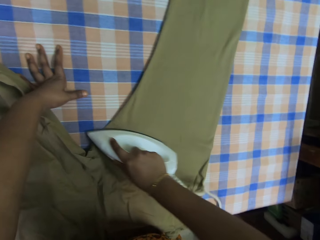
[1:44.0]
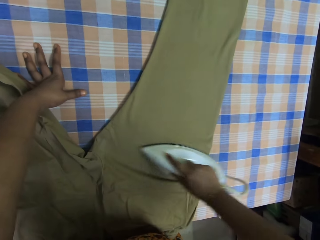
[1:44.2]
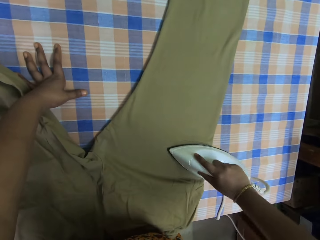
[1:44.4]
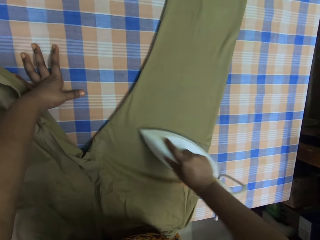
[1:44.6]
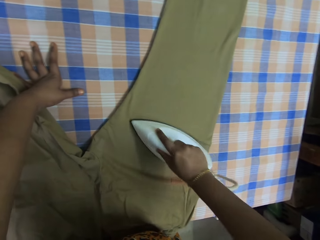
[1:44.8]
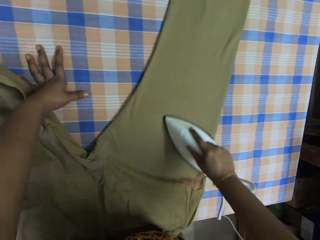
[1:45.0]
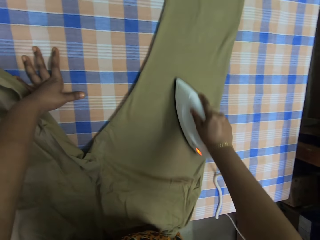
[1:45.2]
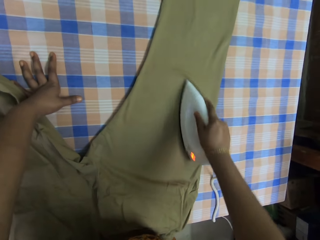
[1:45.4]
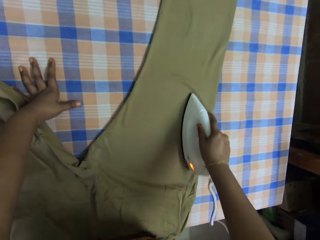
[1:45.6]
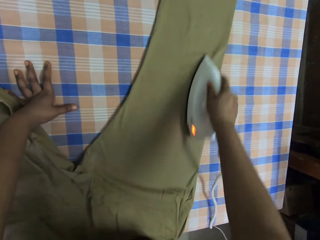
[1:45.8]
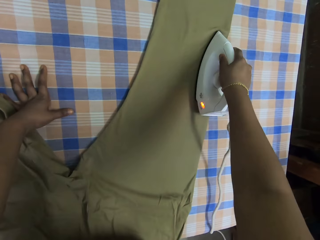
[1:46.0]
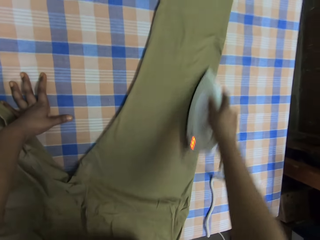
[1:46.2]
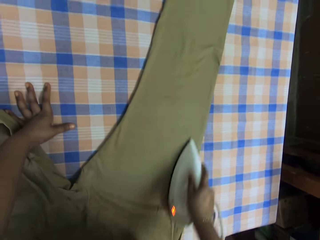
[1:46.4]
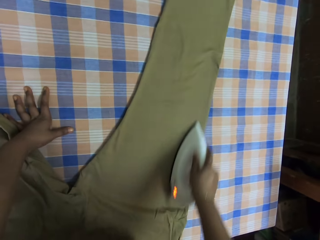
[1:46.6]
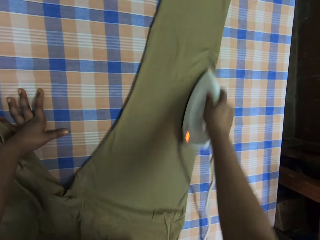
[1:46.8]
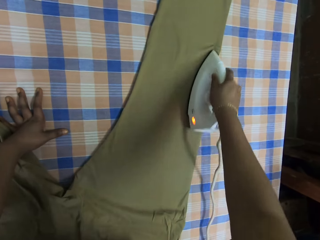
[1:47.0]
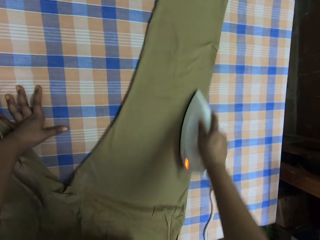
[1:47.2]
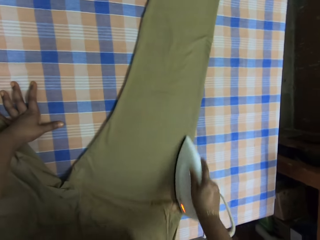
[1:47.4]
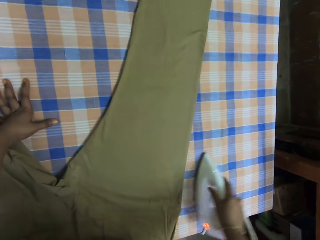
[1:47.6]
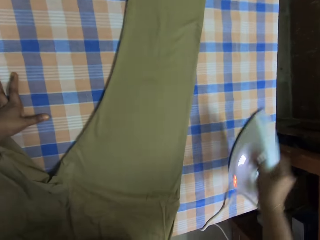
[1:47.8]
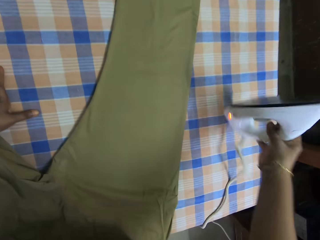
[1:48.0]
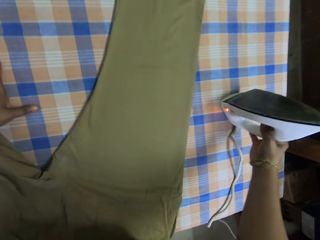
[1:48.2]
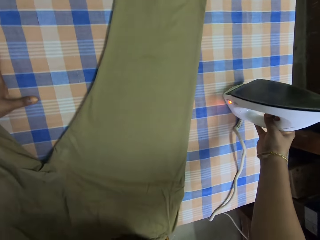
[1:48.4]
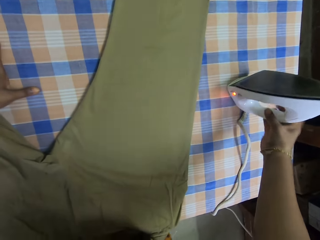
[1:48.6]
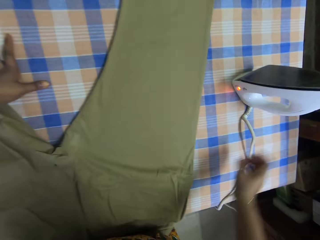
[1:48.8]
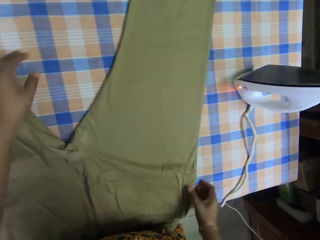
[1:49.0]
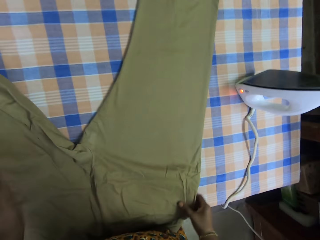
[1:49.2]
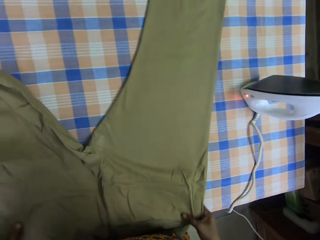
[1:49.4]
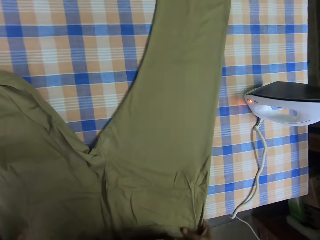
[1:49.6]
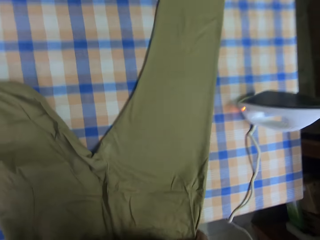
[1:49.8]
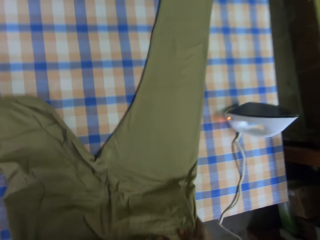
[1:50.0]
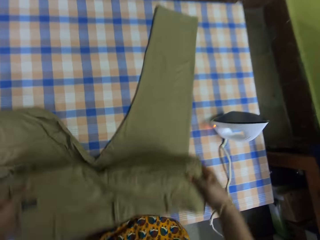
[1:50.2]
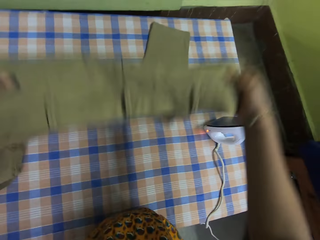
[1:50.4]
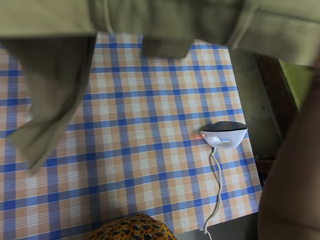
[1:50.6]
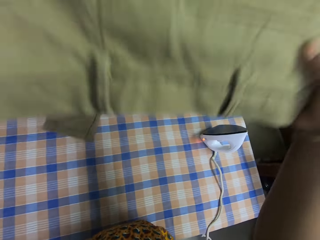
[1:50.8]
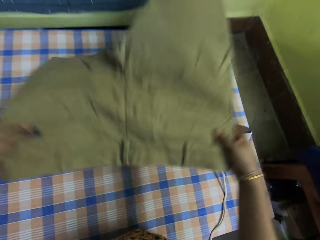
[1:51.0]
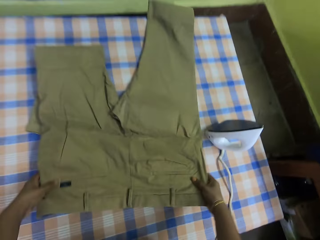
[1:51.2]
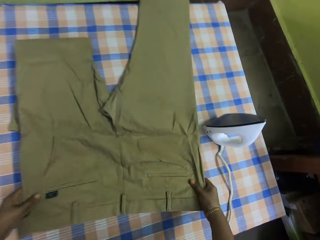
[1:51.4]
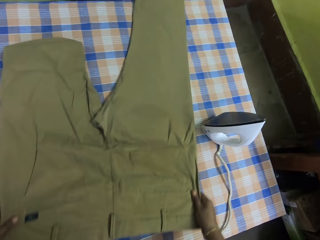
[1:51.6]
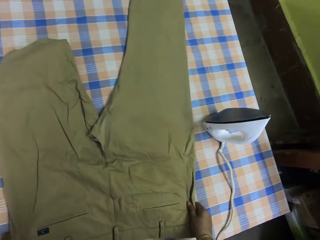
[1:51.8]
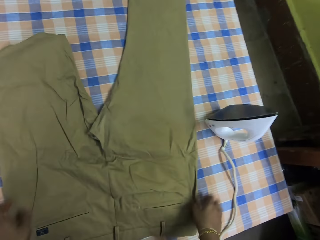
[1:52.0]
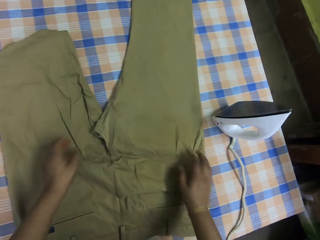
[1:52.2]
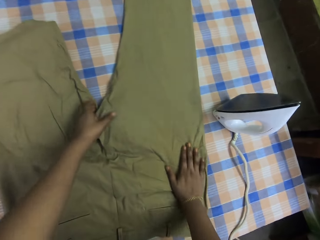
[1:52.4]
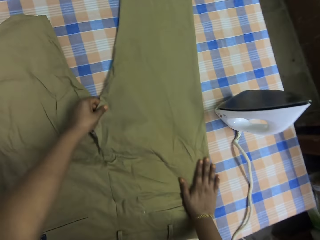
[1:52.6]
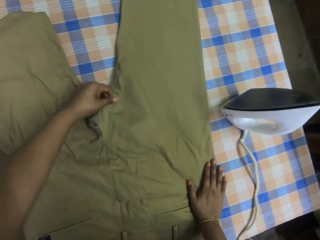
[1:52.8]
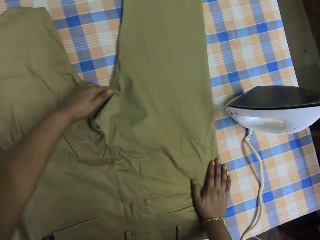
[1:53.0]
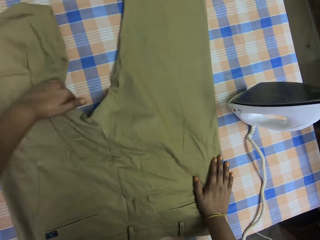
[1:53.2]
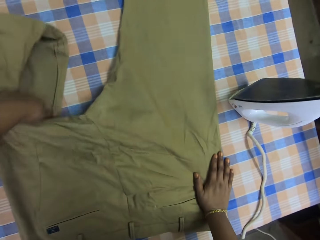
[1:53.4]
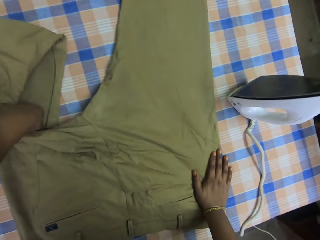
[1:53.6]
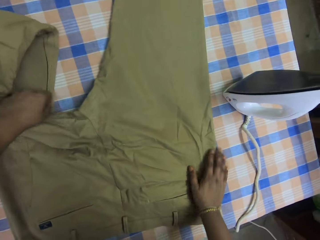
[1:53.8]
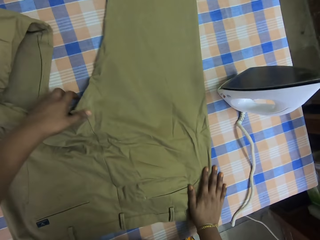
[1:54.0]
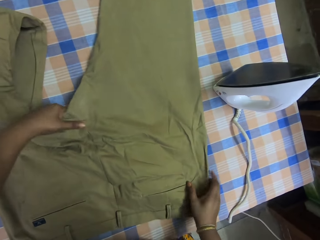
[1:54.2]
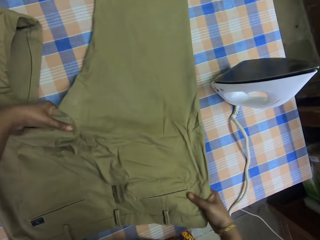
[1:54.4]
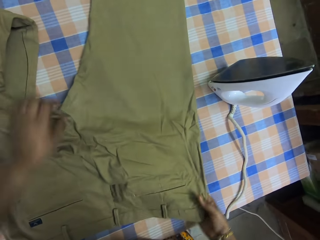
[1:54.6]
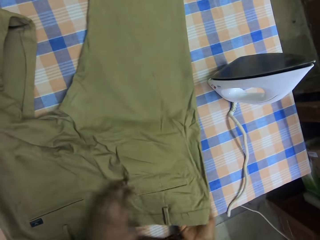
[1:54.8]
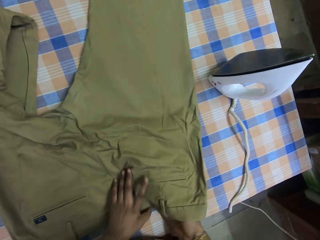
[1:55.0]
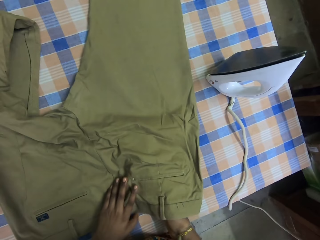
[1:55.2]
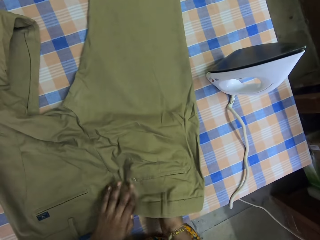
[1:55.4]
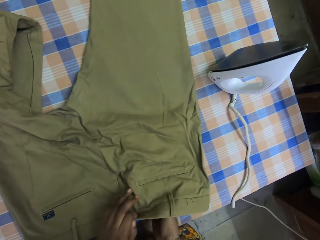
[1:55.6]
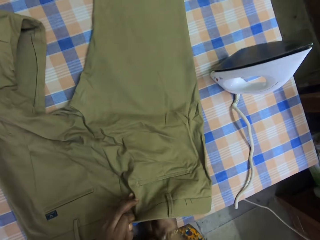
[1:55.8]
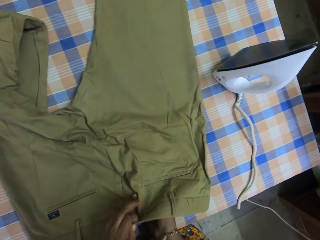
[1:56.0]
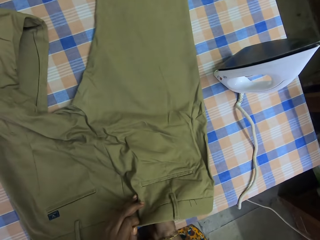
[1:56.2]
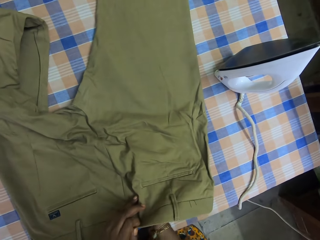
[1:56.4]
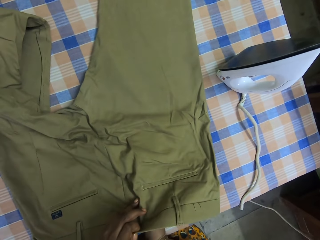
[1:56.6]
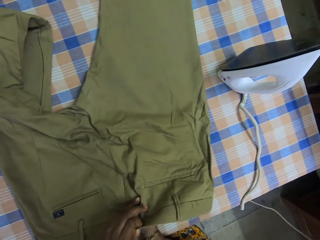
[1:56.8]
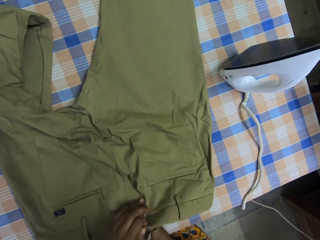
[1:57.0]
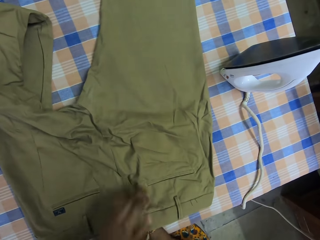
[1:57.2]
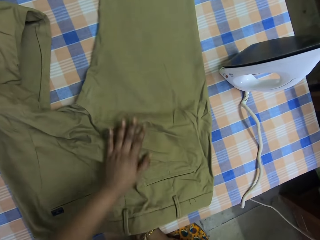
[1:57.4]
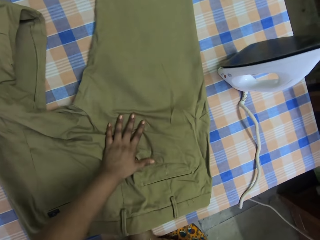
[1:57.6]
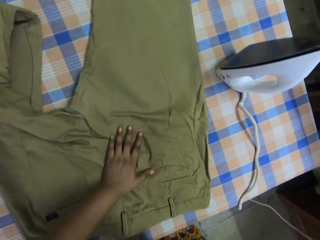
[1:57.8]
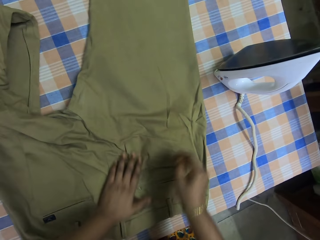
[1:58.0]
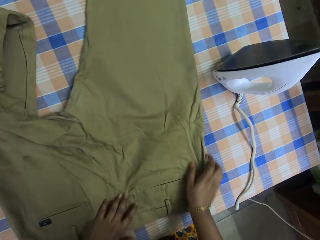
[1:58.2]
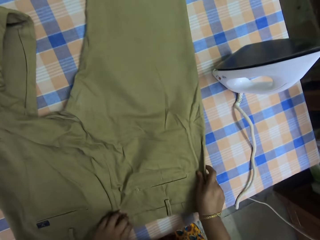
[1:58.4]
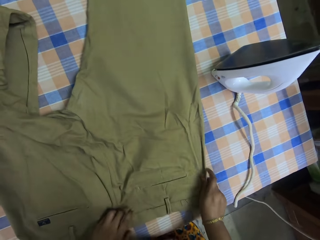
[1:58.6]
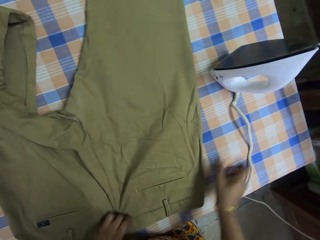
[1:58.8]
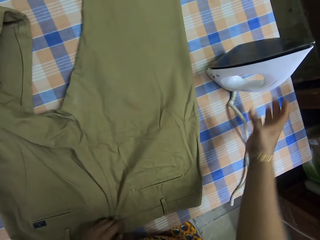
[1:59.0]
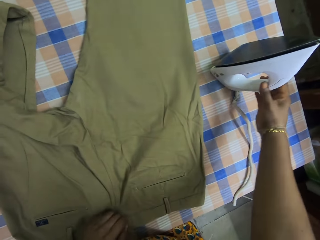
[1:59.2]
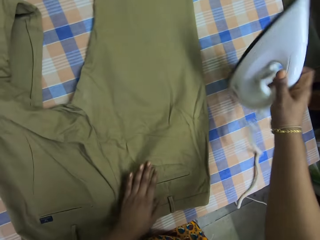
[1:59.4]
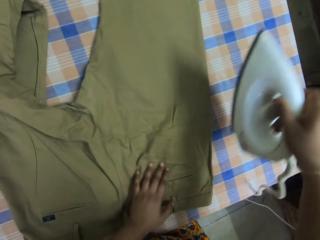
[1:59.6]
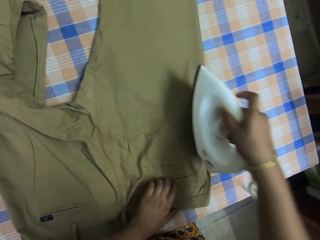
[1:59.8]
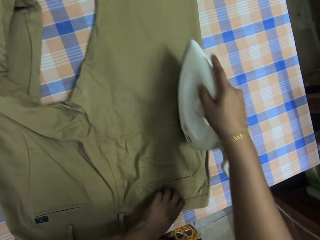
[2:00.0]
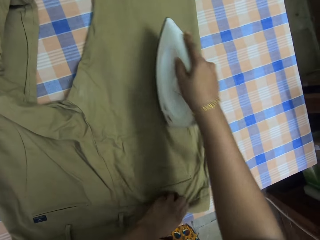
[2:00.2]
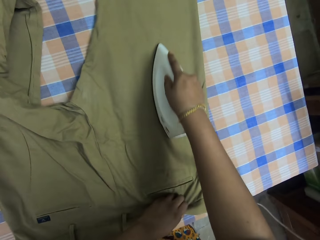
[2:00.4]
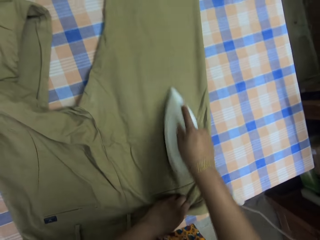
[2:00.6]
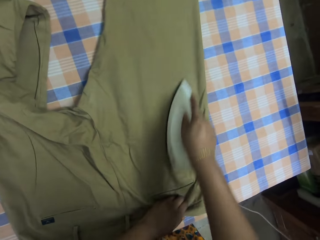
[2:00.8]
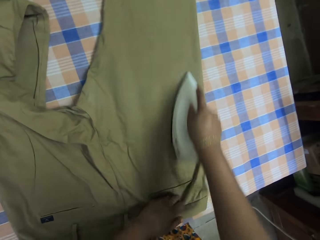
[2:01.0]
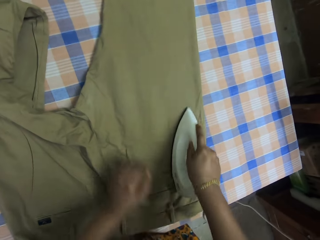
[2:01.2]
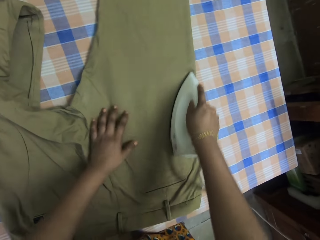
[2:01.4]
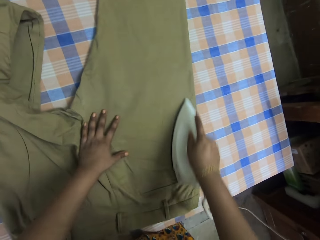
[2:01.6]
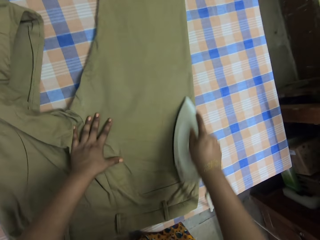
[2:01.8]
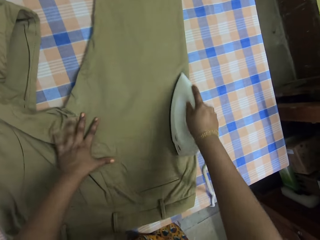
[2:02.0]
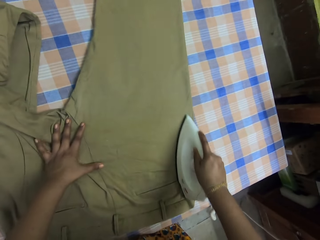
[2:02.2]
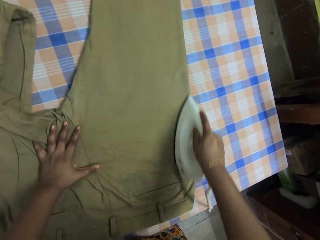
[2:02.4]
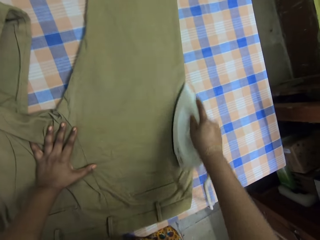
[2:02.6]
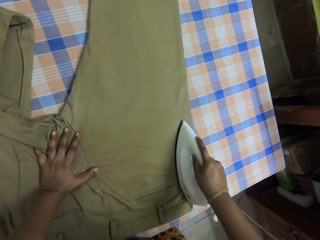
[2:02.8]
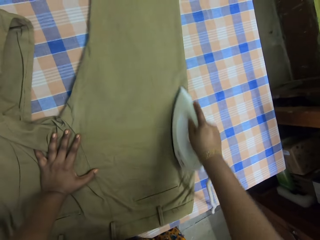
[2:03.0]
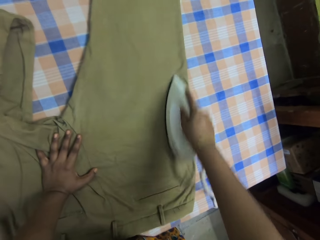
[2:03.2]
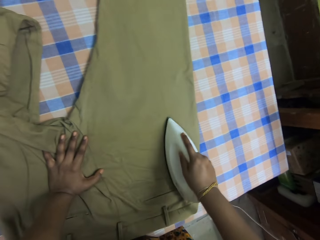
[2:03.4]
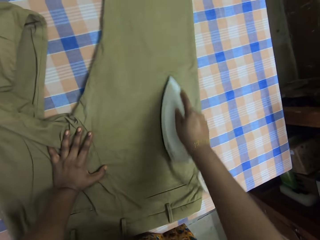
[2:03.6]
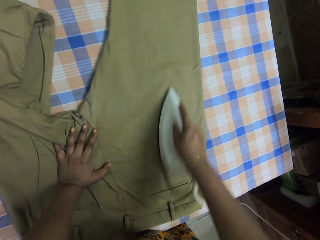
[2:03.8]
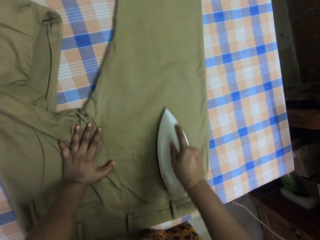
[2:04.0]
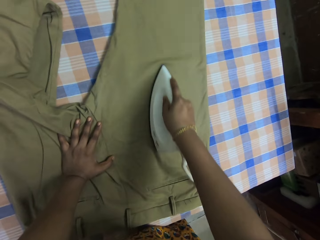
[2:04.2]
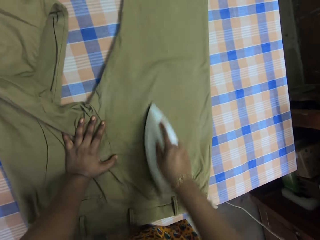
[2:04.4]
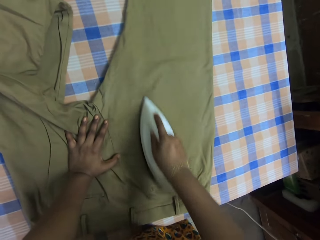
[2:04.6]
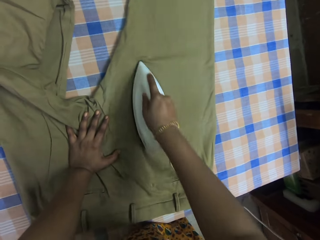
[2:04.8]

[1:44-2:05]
The camera wearer puts the iron box on the table. They lift up the trousers from the table. They flap the trousers. They put the trousers on the table. They straighten the trousers on the table. They straighten the trousers on the table again. They grab the iron box from the table. They hold the trousers. They iron the trousers with the iron box.
